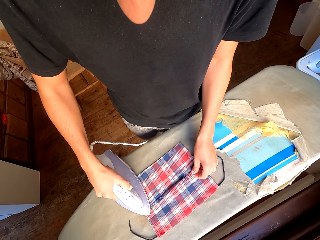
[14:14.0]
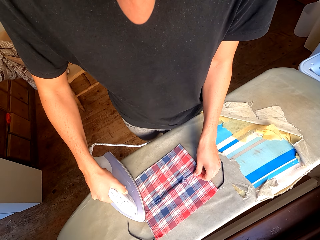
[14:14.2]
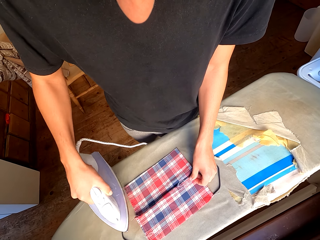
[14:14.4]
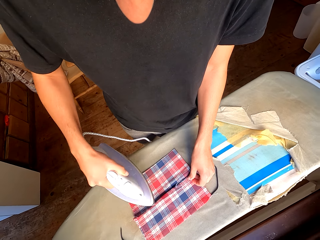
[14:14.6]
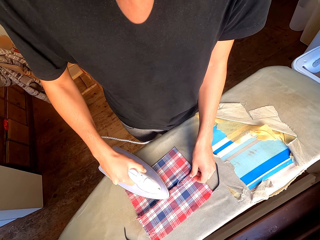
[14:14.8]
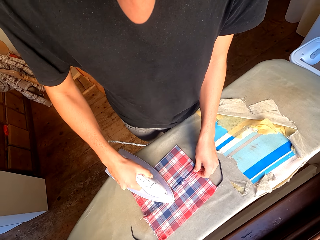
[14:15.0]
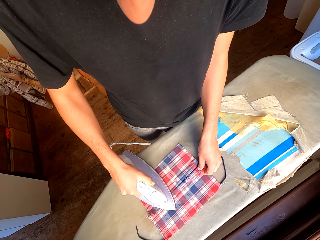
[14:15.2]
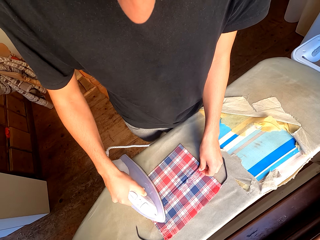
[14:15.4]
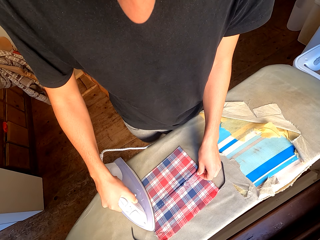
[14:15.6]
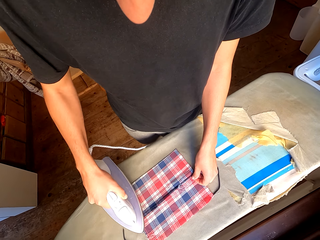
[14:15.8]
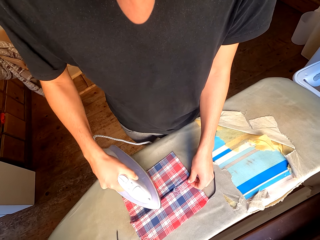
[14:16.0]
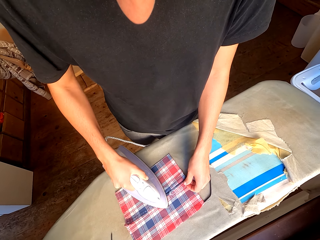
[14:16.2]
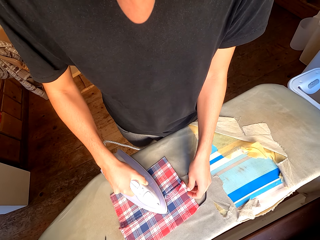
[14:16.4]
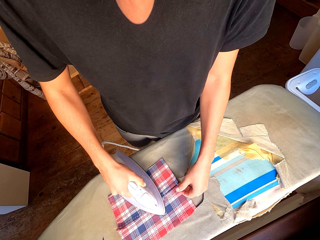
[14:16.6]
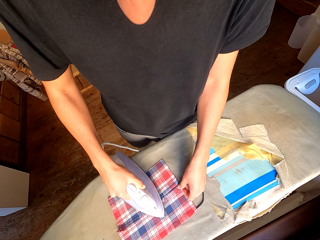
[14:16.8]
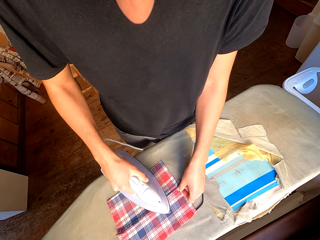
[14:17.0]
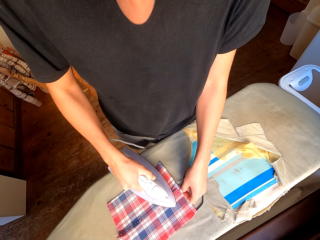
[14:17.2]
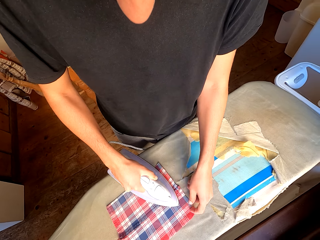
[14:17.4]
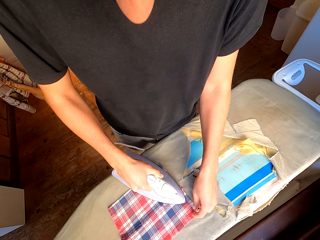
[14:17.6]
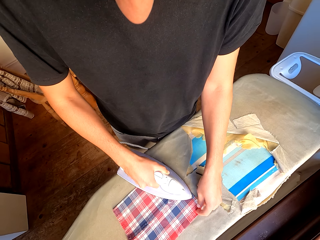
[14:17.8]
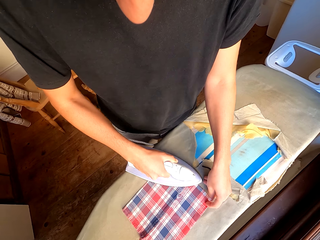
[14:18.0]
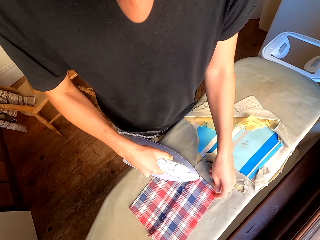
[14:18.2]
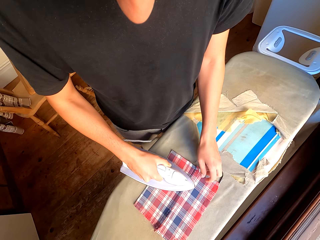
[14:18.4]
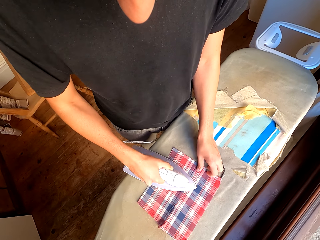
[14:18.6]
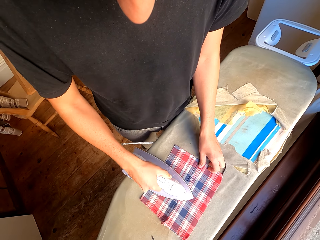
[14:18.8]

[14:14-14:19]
The camera wearer irons a cloth with an ironing box.

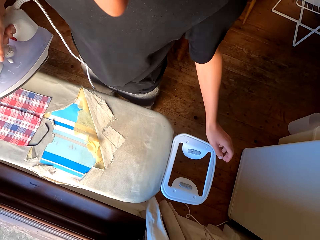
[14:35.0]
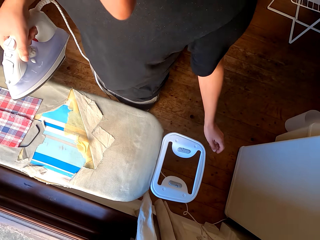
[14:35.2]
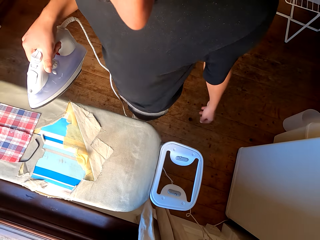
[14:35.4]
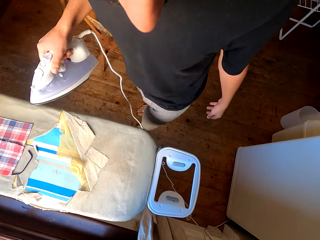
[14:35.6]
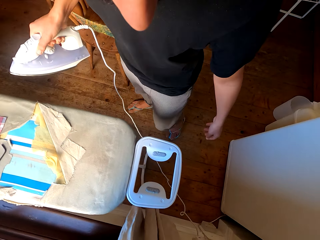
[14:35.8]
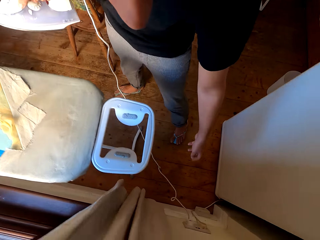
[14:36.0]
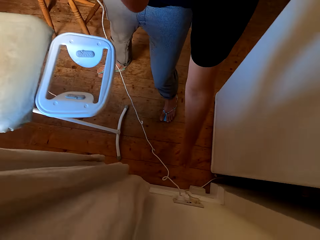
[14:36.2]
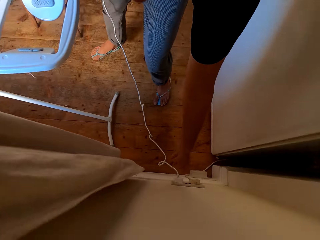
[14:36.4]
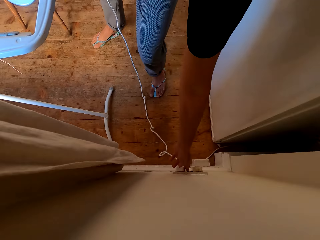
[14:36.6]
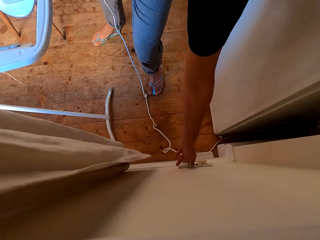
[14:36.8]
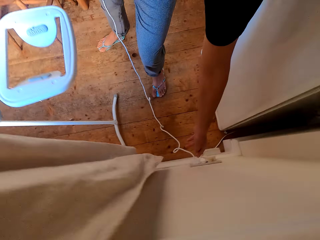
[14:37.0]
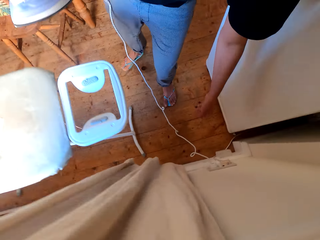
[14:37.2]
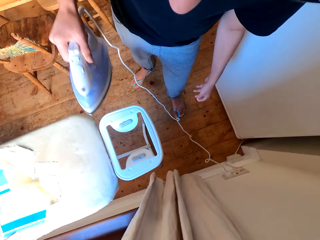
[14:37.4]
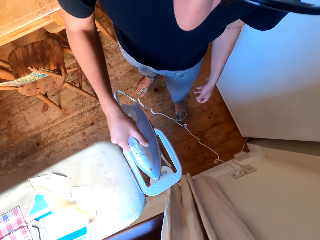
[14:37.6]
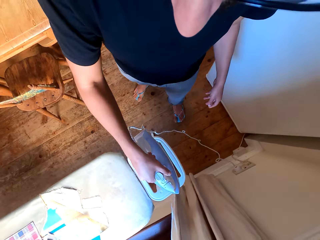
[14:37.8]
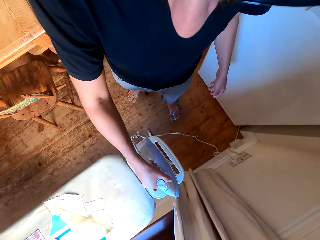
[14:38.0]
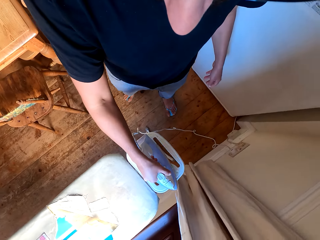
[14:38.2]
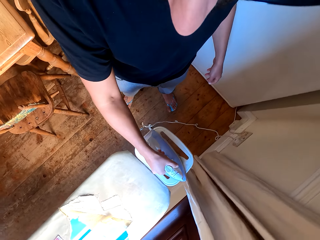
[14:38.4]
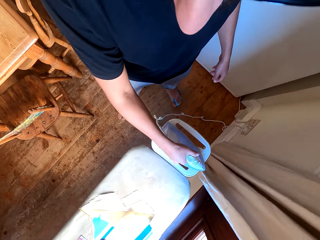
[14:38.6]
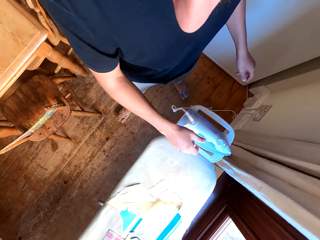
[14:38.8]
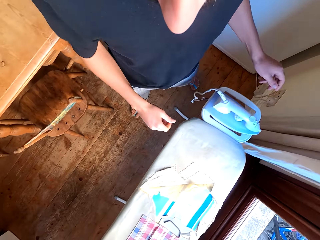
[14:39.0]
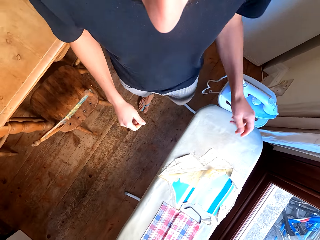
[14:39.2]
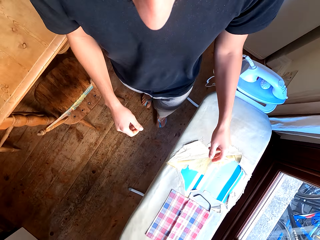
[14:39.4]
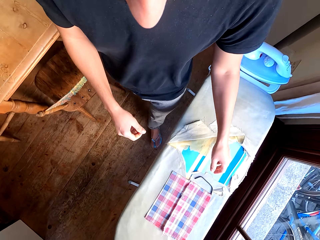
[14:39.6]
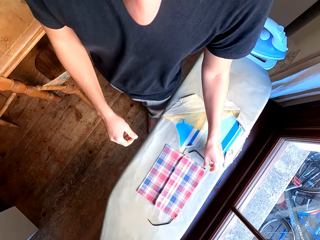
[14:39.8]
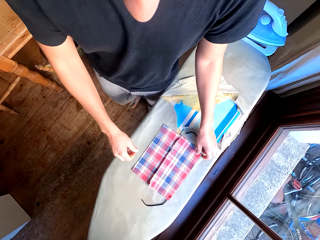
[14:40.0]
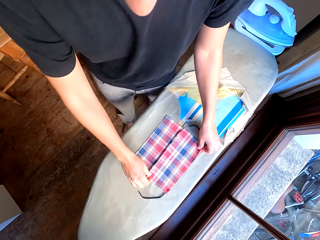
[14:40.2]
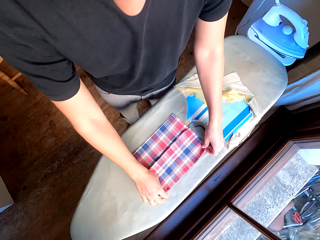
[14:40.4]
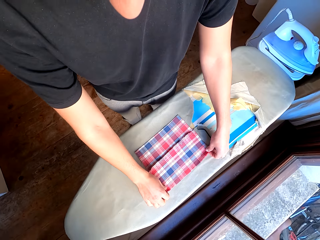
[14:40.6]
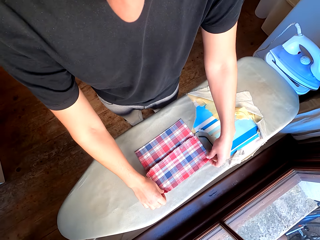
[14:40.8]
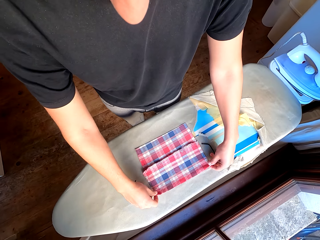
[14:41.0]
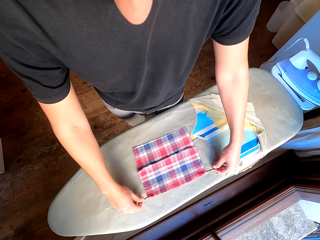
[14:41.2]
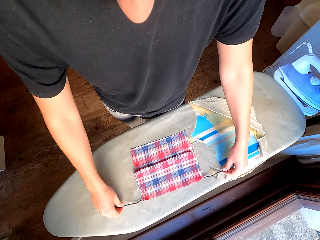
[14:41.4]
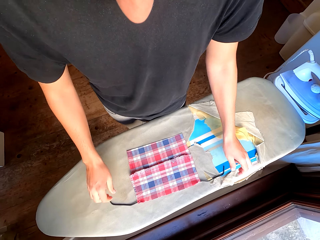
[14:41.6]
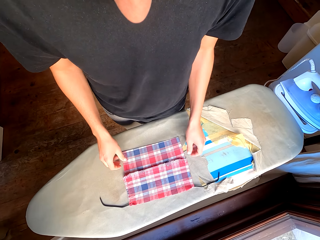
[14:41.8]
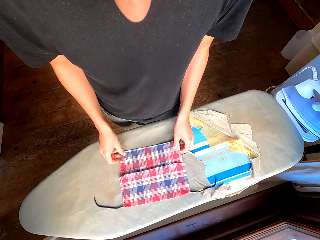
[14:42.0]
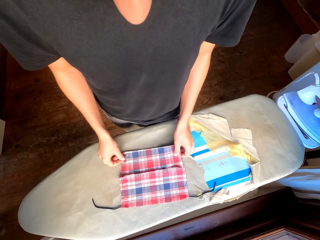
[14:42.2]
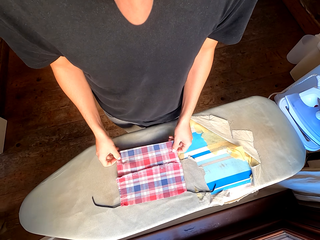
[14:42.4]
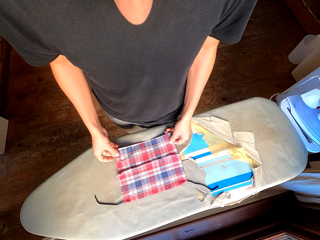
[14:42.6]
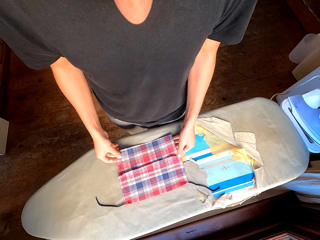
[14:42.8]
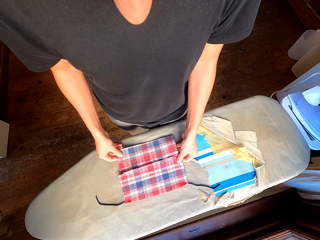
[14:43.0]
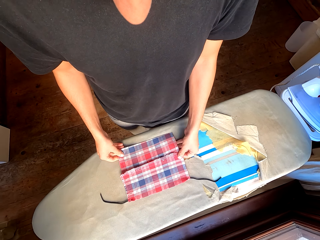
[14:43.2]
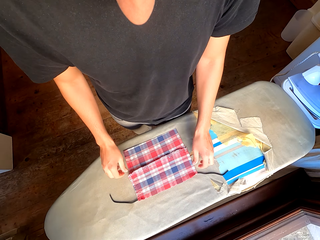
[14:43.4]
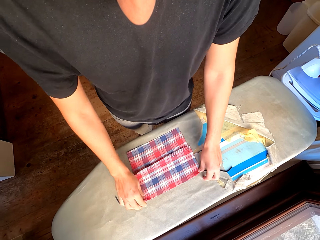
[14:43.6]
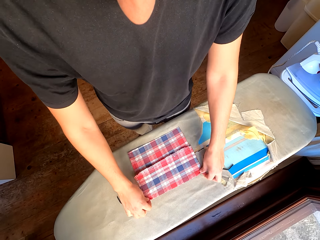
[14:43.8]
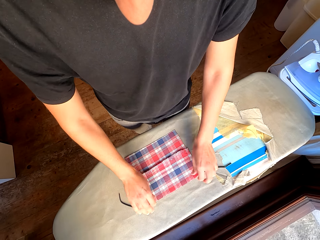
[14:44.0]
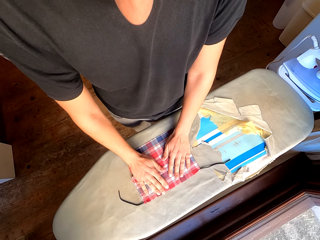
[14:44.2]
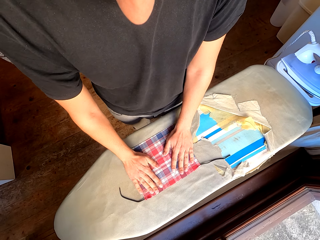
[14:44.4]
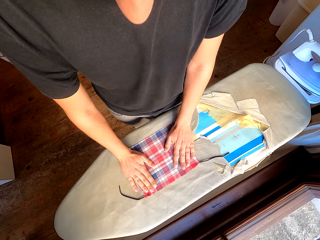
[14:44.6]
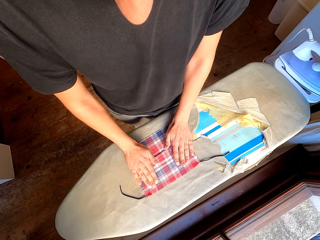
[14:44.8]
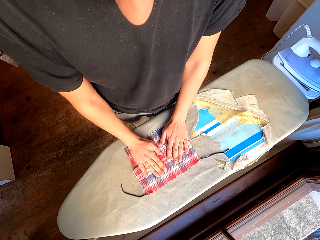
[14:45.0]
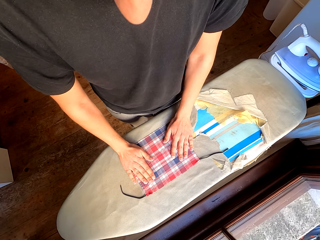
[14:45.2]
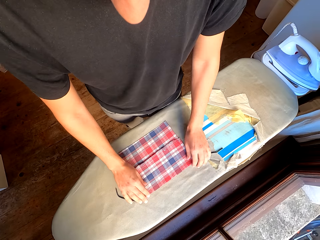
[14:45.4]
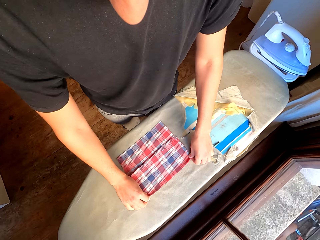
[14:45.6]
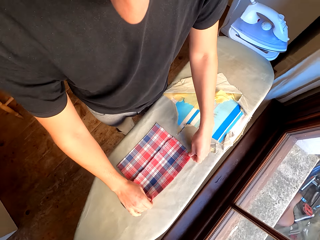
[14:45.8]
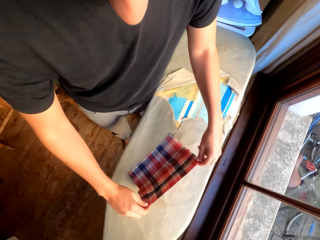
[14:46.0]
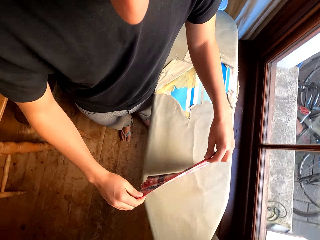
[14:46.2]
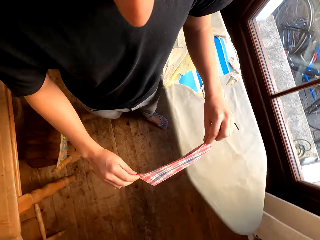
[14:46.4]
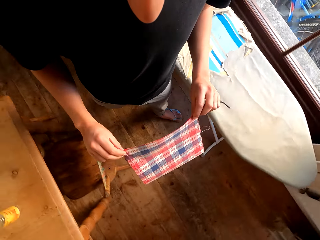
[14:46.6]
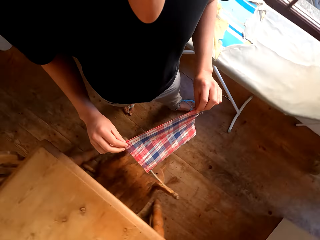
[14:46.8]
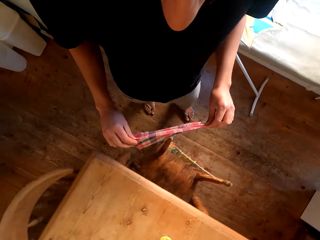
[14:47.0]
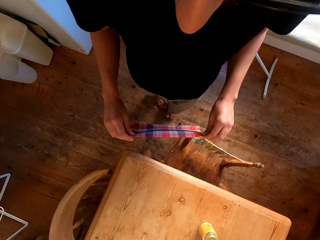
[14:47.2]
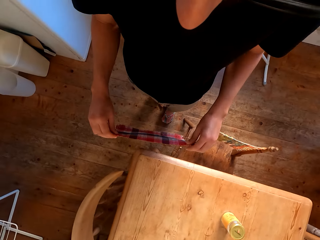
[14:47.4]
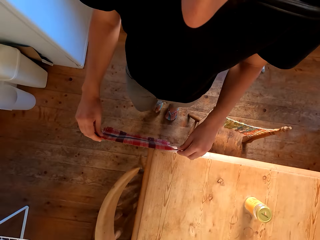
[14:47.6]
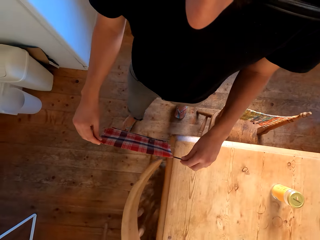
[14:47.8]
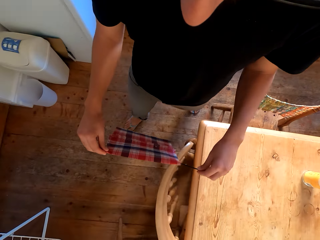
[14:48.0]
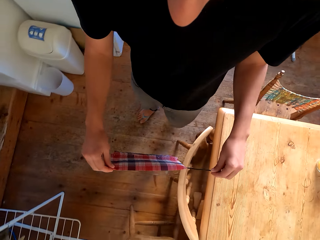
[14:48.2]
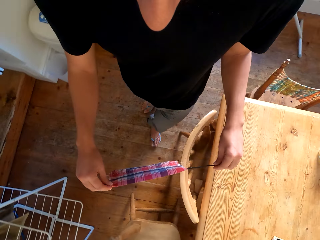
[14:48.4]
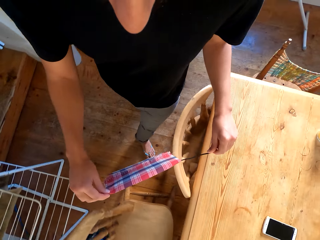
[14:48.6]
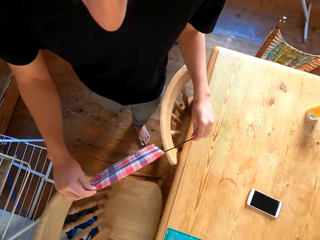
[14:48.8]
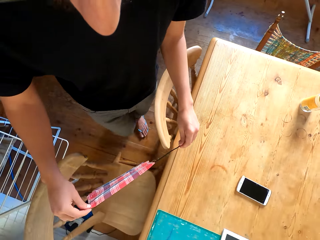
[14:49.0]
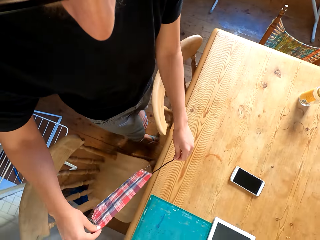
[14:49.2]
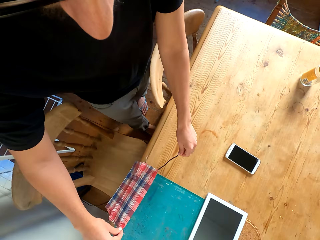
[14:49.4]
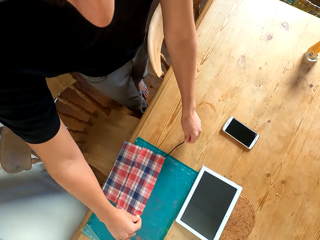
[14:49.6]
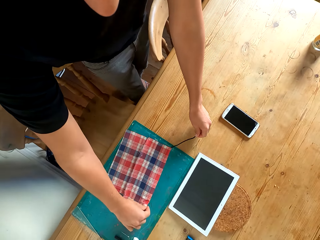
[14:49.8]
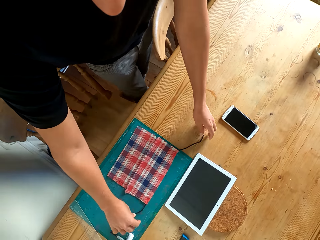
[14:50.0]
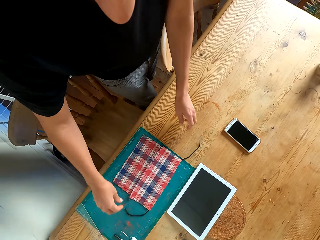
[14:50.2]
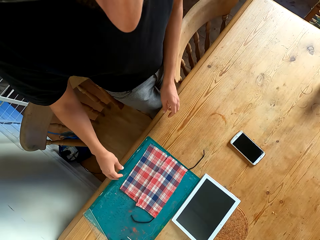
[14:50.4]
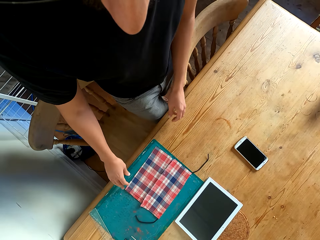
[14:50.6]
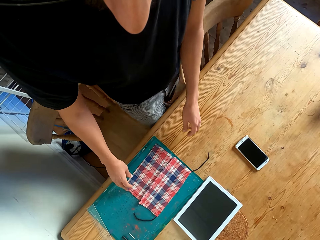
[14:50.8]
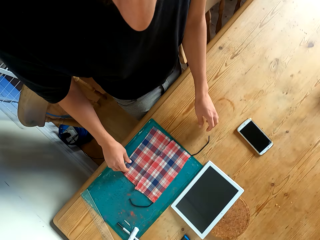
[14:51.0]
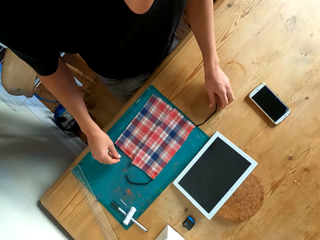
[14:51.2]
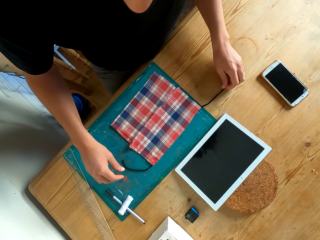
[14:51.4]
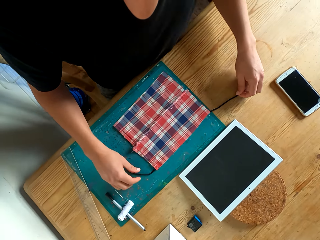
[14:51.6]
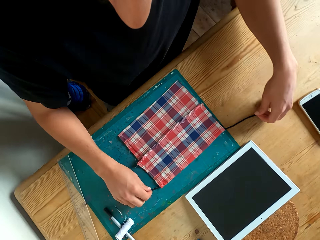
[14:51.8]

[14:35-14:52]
The camera wearer switches off the socket. They place the iron box on the safety board. They walk around the house. They adjust the cloth with hand. They lift the cloth from the ironing board, walk around the house, and place the cloth on the table.
